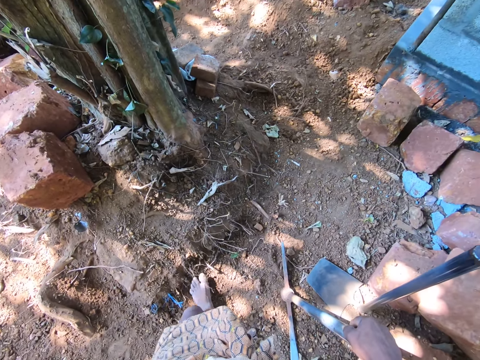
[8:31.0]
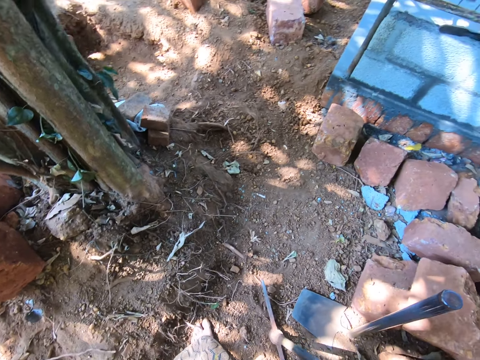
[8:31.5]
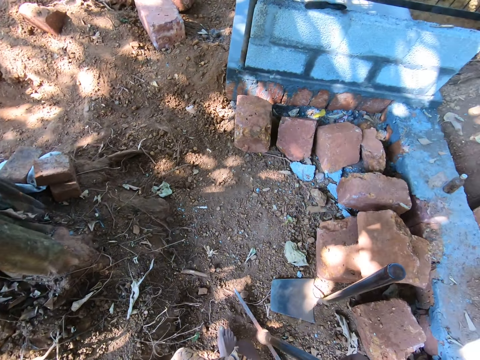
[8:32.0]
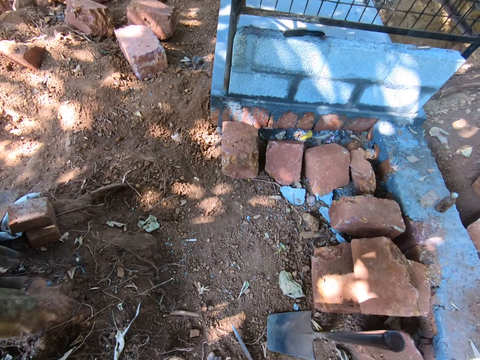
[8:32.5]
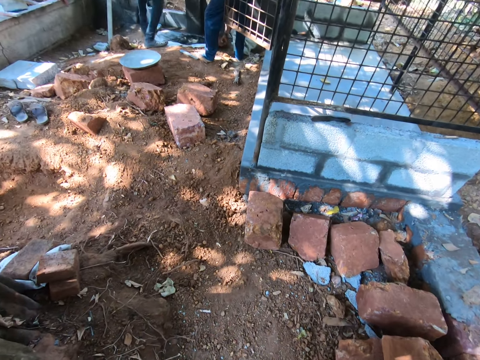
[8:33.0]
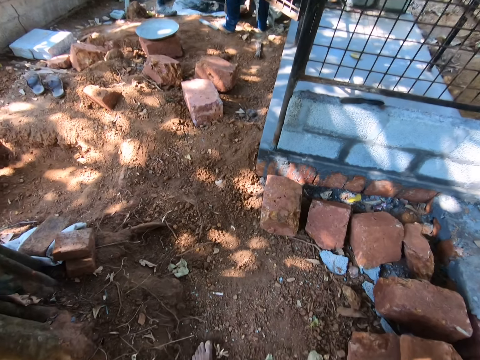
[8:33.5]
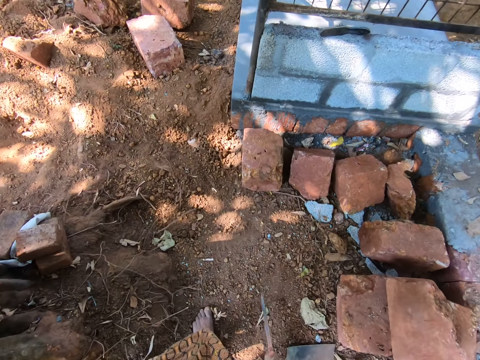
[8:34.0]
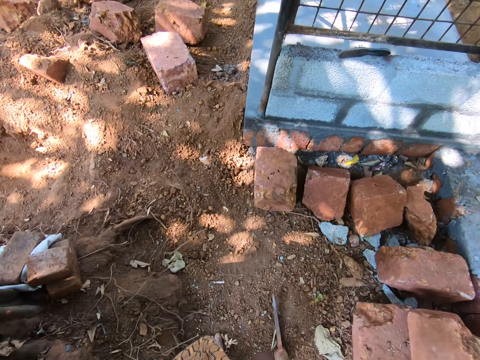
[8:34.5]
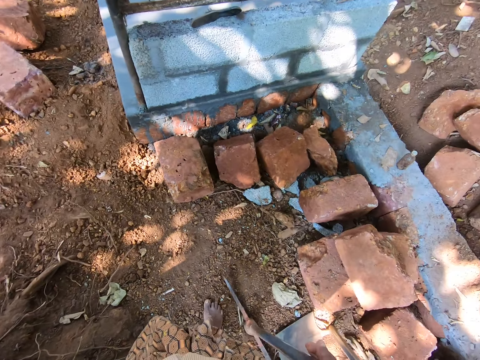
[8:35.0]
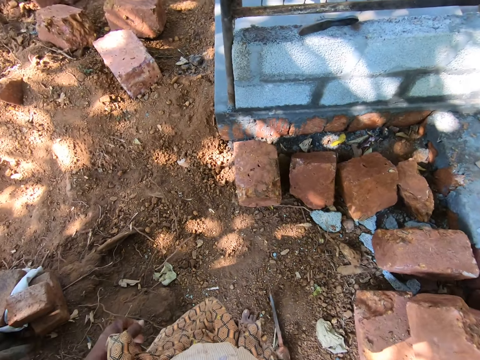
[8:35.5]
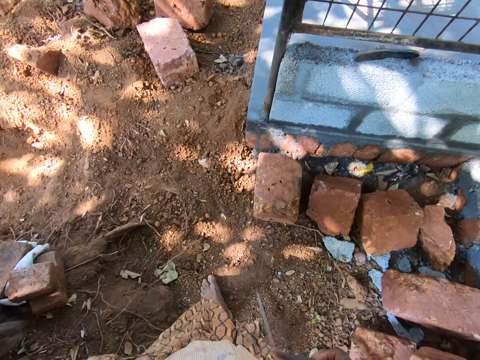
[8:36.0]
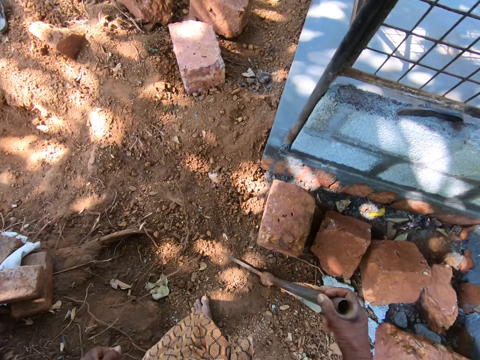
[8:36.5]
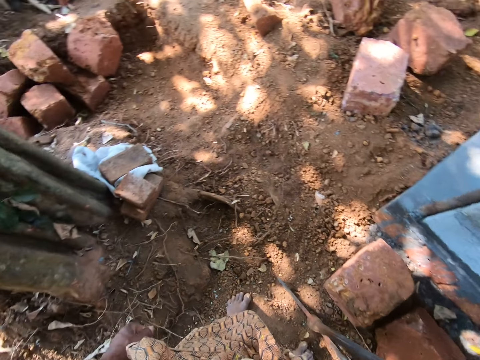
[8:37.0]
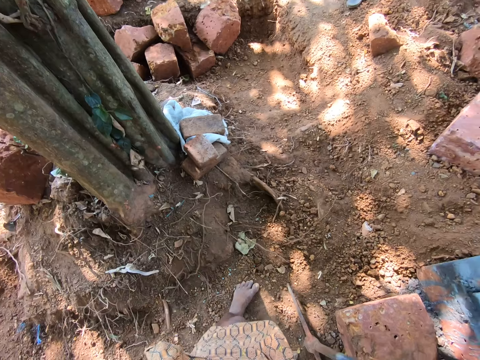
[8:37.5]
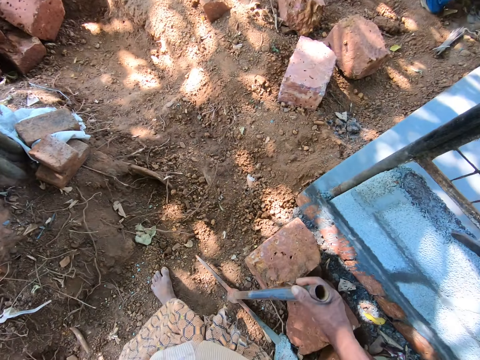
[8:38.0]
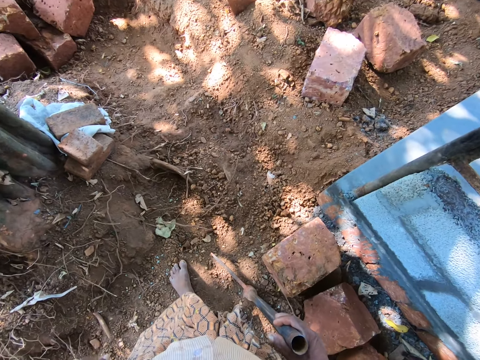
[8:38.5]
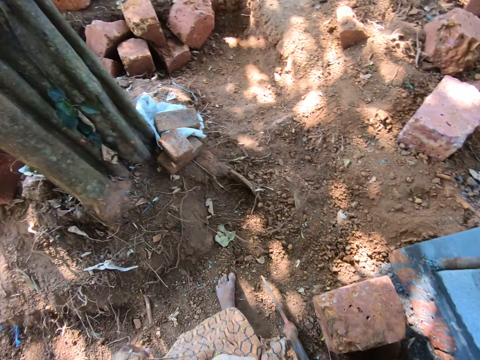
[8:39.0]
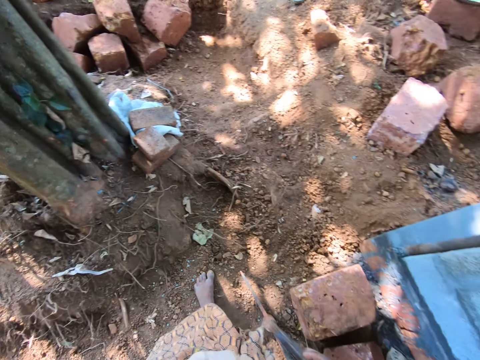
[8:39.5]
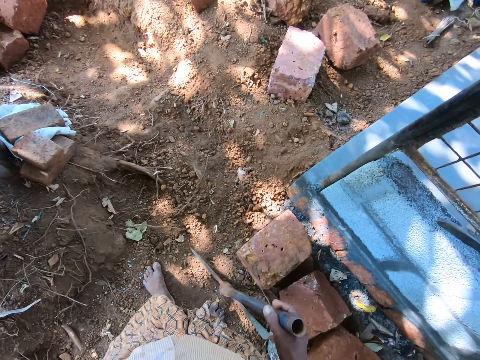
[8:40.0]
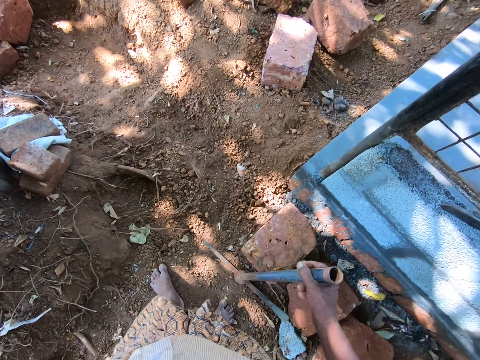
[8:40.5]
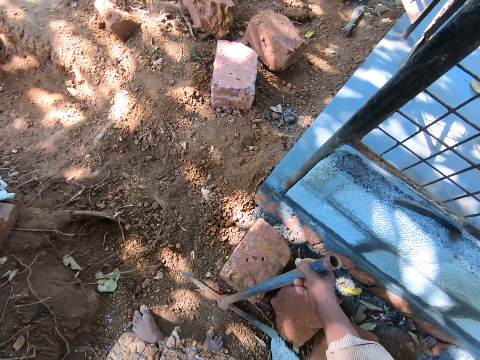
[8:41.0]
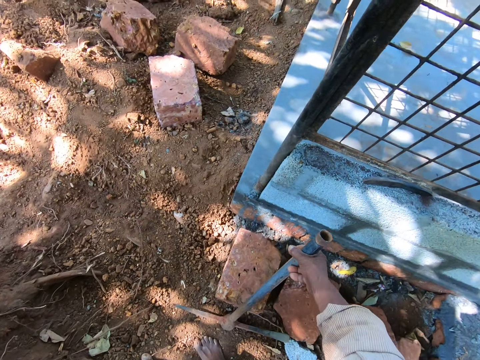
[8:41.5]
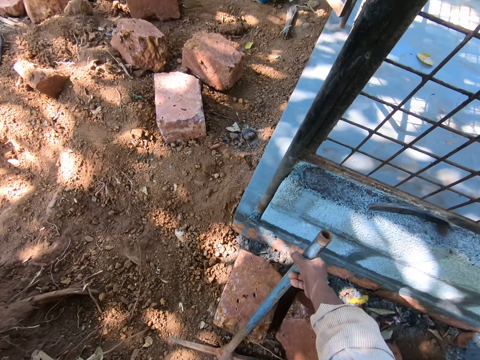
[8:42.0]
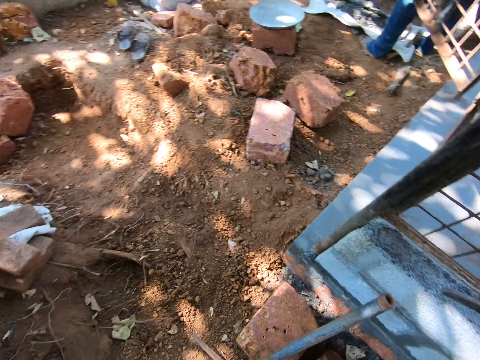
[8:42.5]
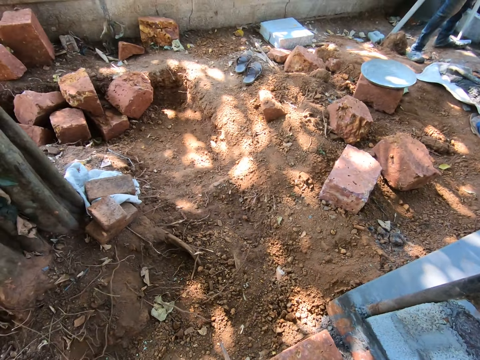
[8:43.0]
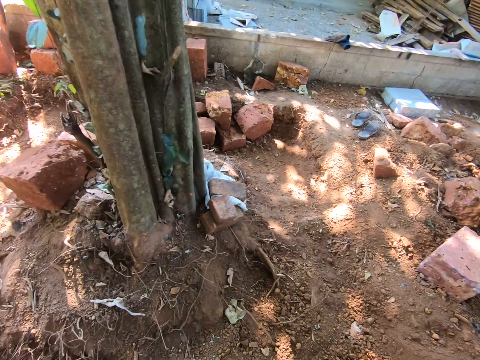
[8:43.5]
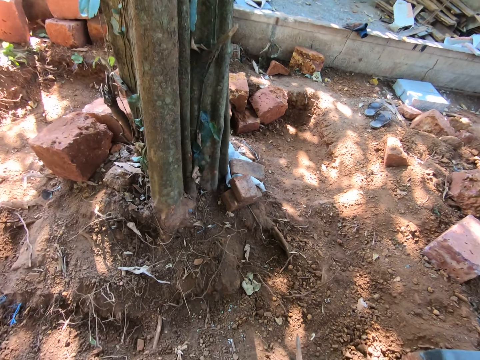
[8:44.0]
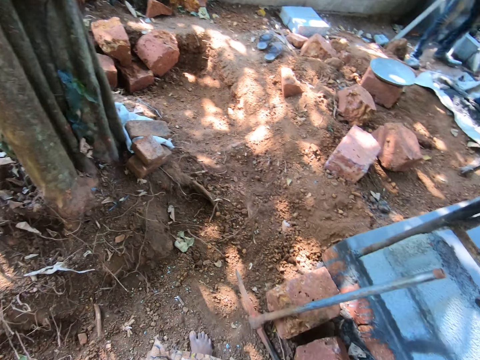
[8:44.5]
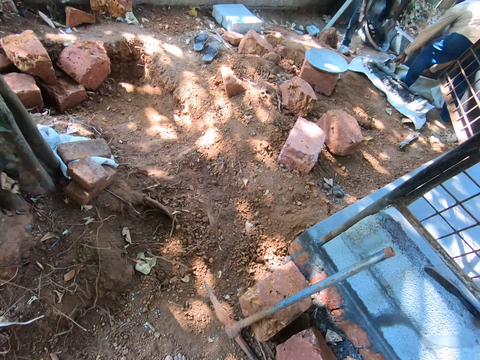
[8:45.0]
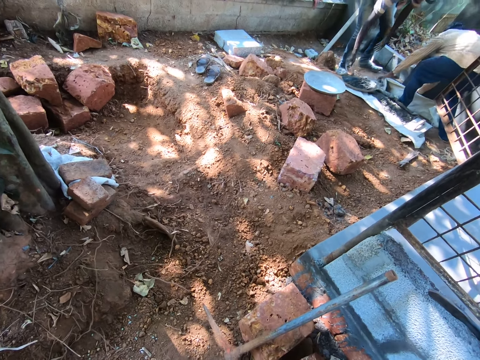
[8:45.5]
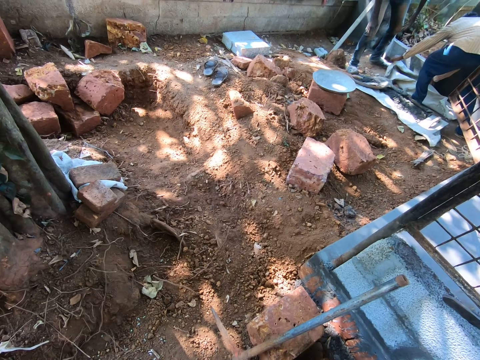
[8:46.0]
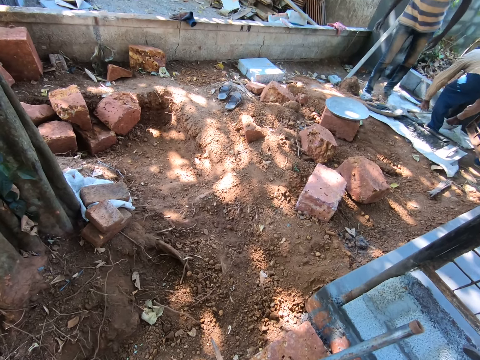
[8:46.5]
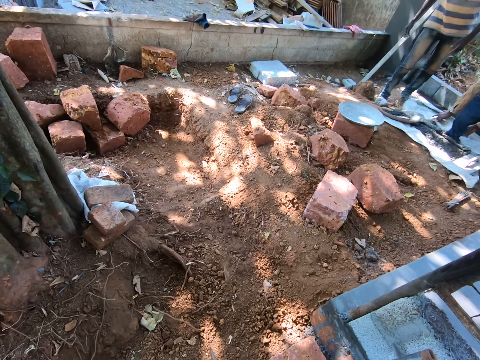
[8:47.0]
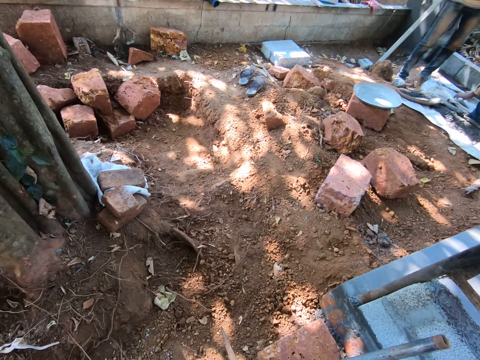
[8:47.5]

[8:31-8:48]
The camera wearer places the mining axe on the ground. They walk ahead. They bang the mining axe on the ground. They look around. They lean the mining axe on the wall. They walk. They look around.

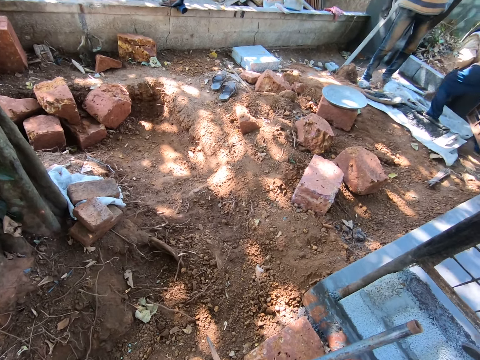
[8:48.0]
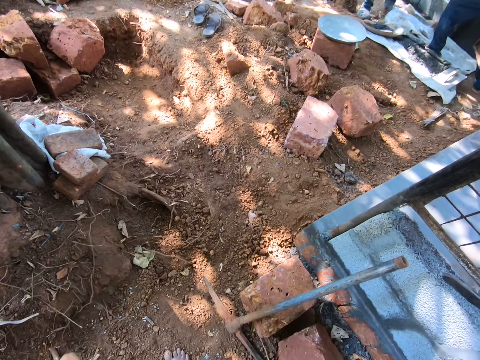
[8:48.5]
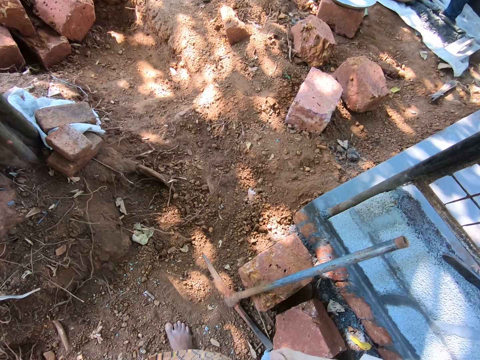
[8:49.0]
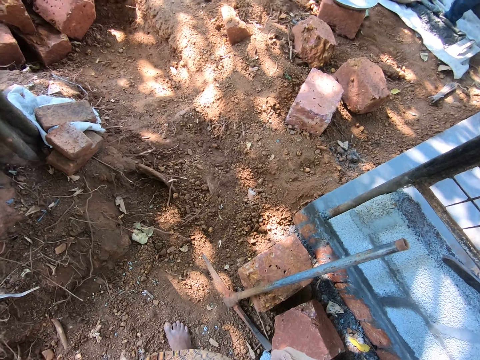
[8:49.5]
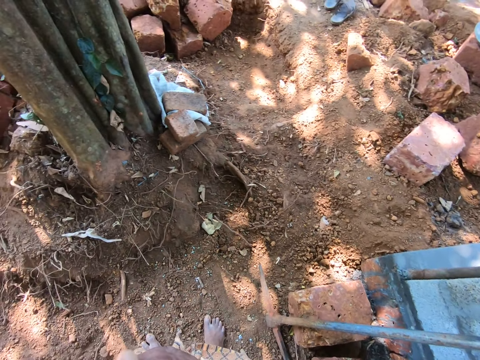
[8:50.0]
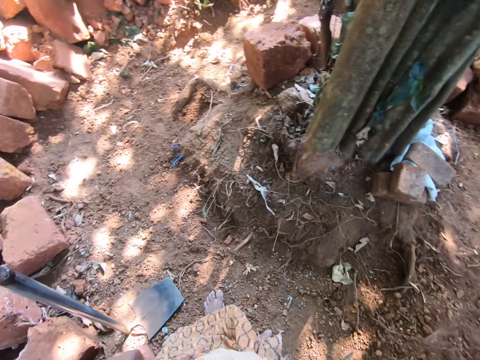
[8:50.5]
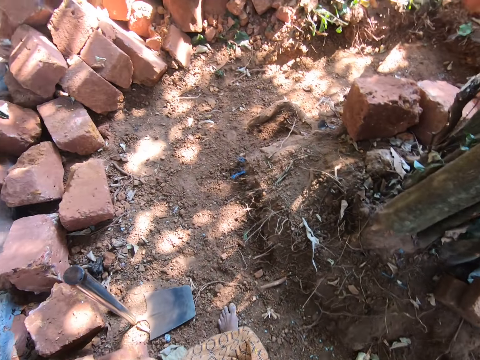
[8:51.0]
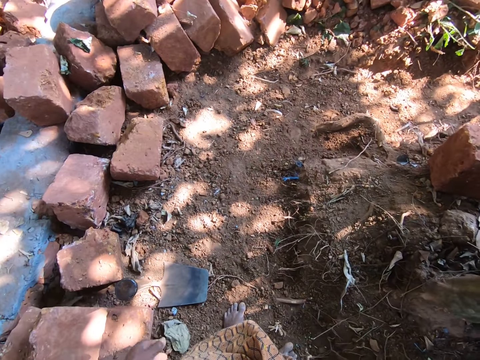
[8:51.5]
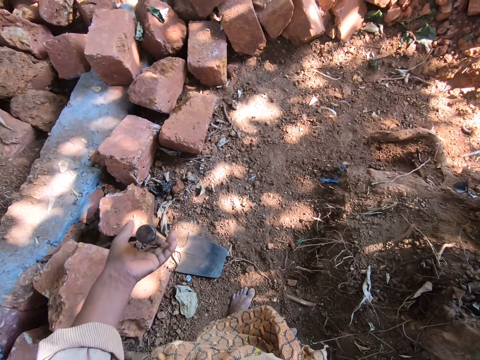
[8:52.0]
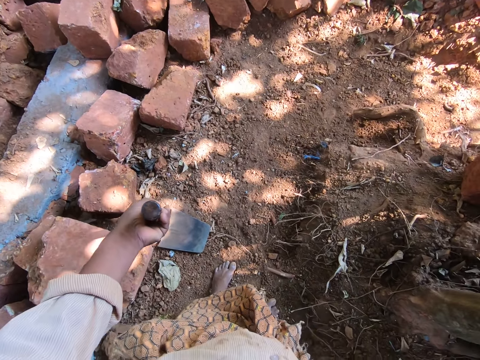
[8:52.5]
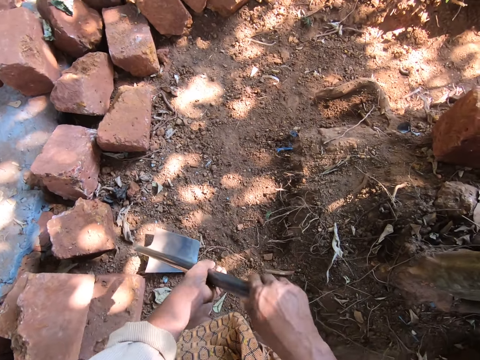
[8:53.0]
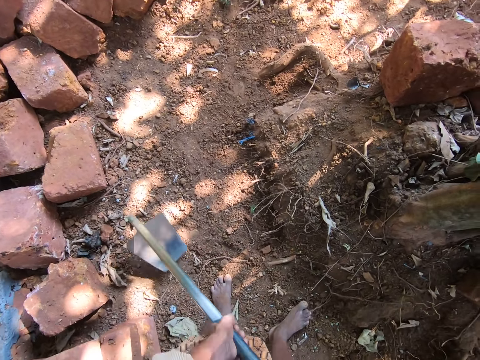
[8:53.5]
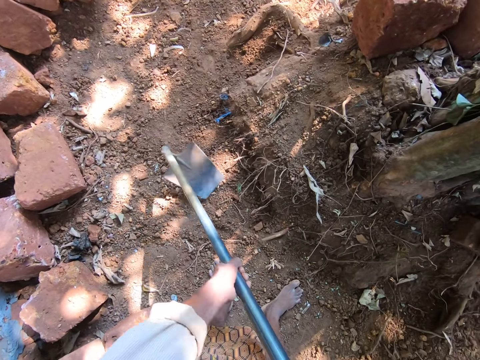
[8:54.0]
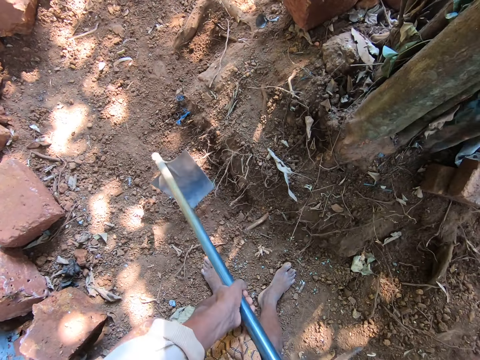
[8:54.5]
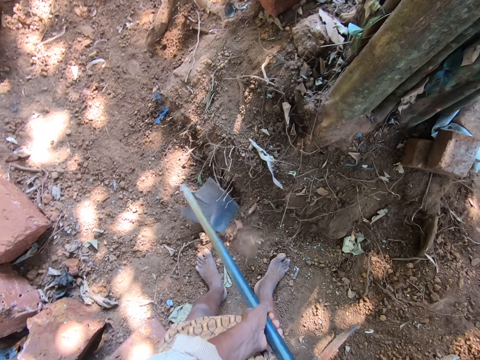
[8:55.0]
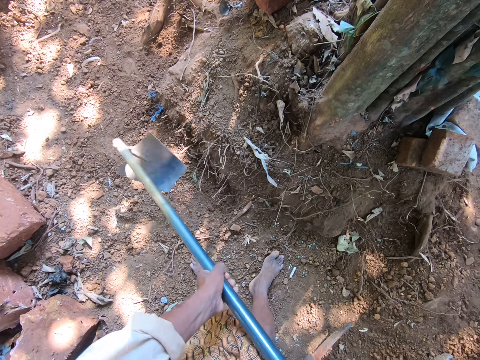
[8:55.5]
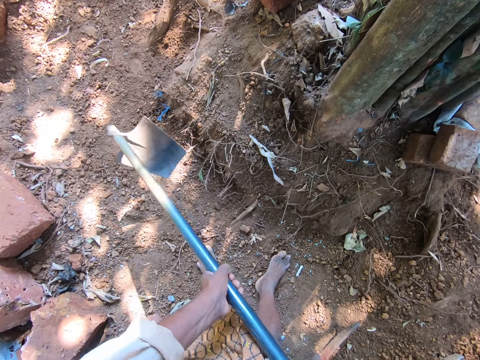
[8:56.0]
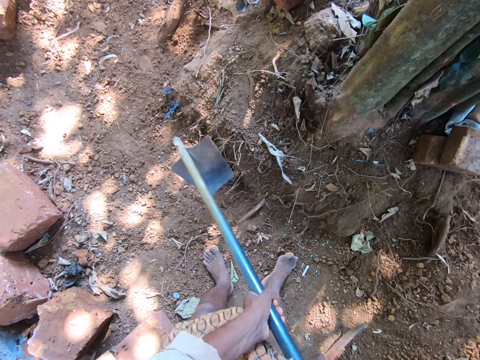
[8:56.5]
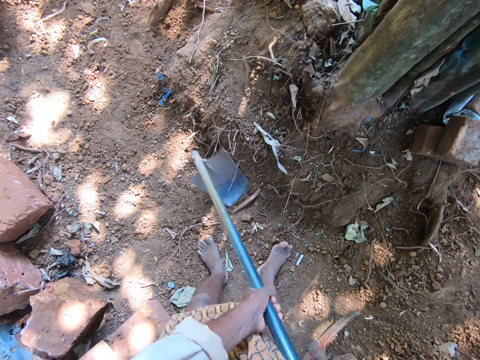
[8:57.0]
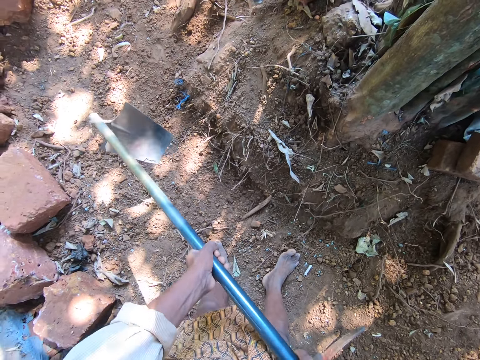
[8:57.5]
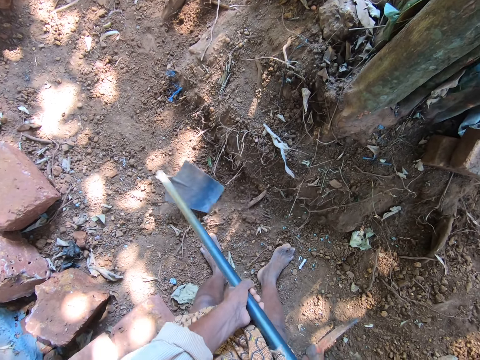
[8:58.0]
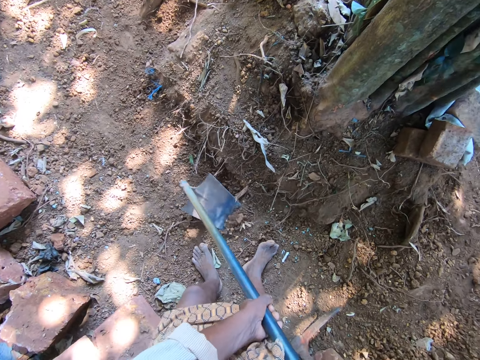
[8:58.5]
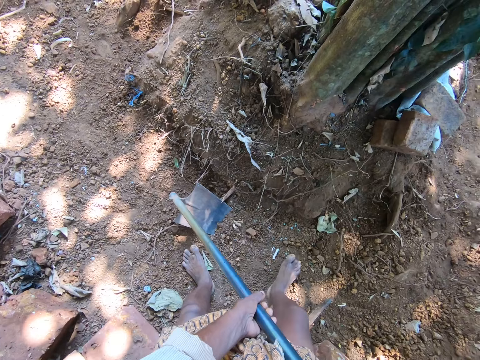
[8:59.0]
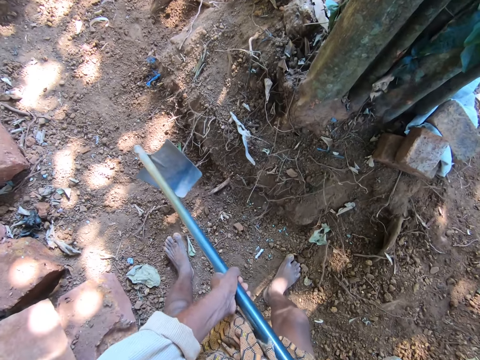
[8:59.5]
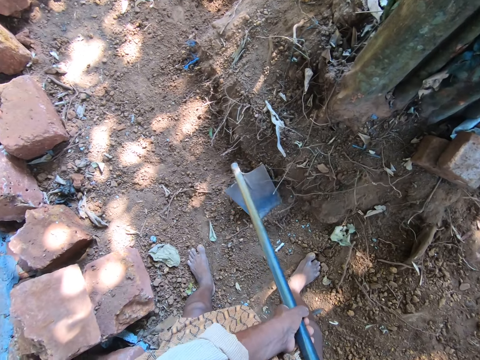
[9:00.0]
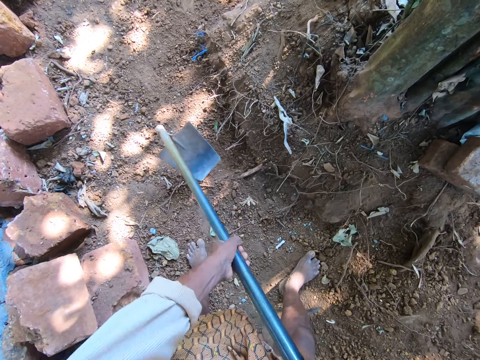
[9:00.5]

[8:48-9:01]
The camera wearer moves around both hands. They pick up the hoe with the left hand. They lift the hoe with both hands. They dig the ground with the hoe. They collect sand. They move around.
